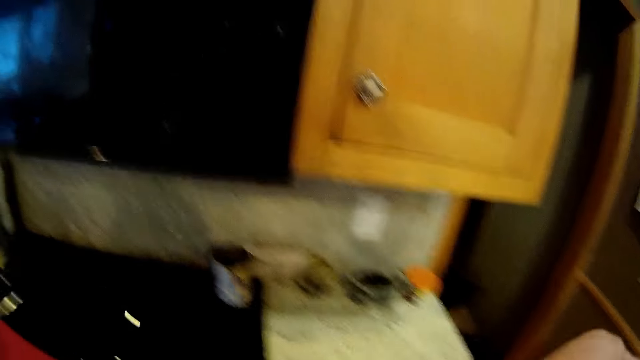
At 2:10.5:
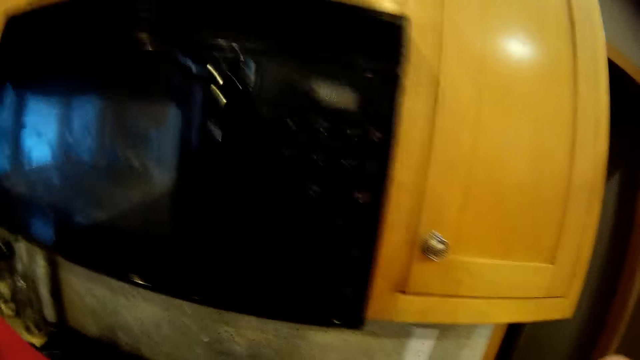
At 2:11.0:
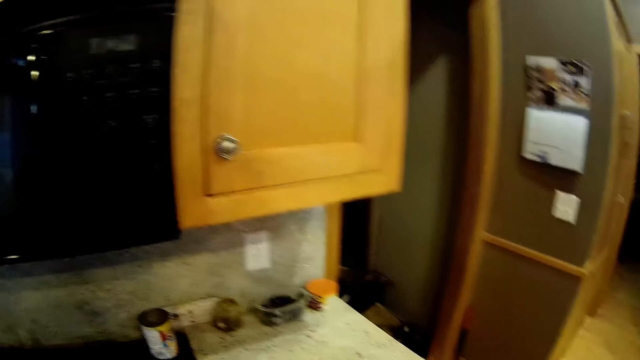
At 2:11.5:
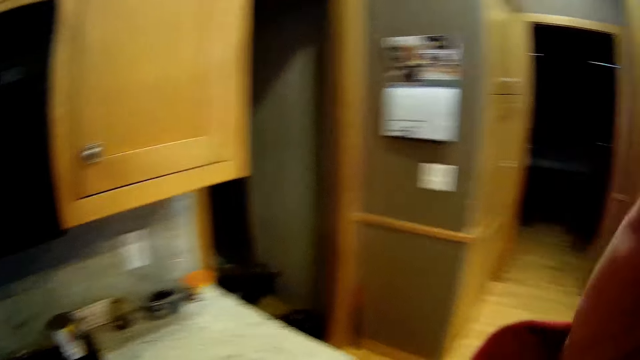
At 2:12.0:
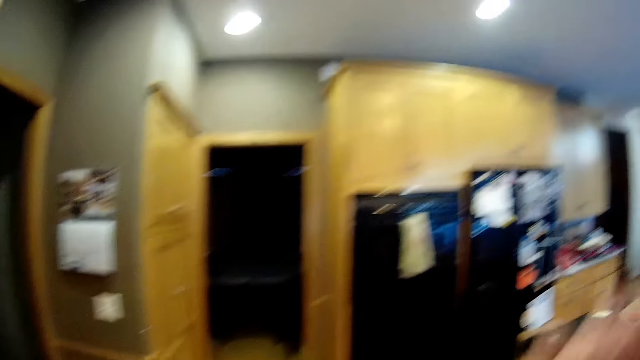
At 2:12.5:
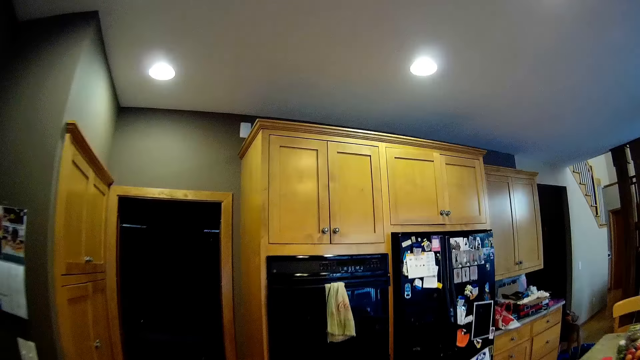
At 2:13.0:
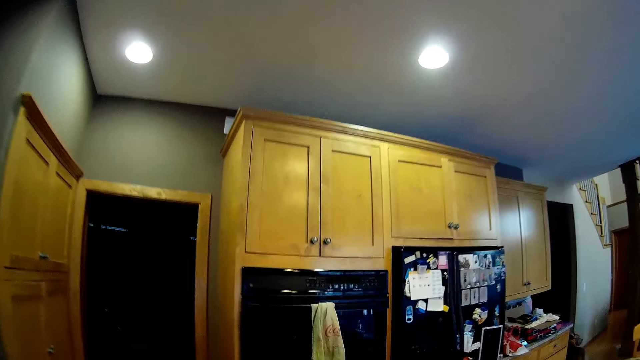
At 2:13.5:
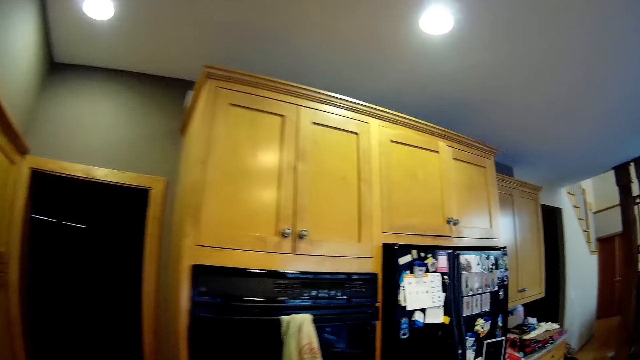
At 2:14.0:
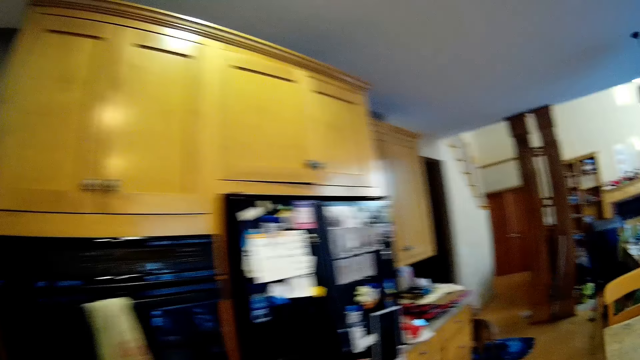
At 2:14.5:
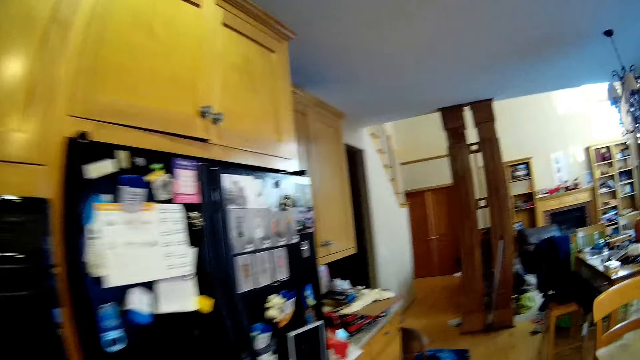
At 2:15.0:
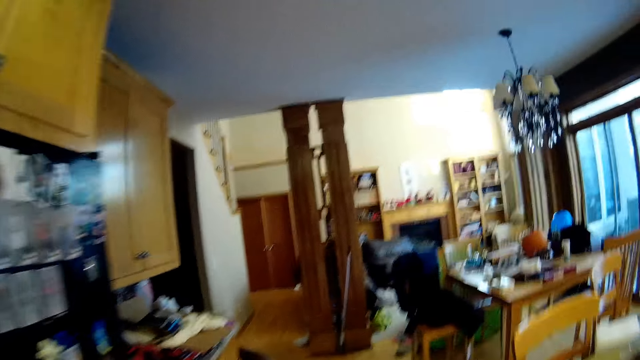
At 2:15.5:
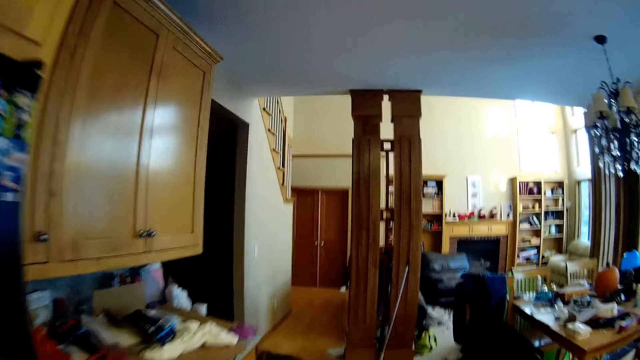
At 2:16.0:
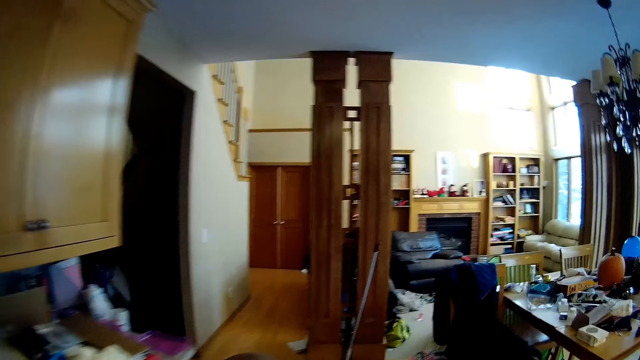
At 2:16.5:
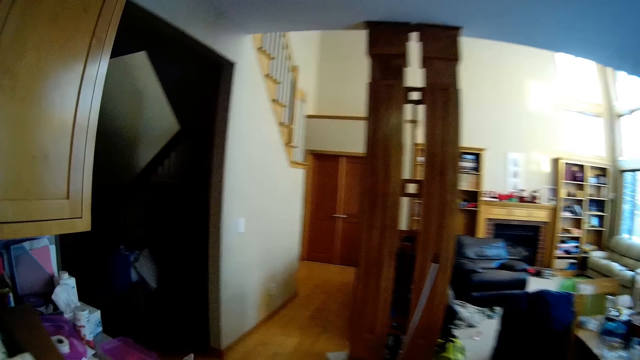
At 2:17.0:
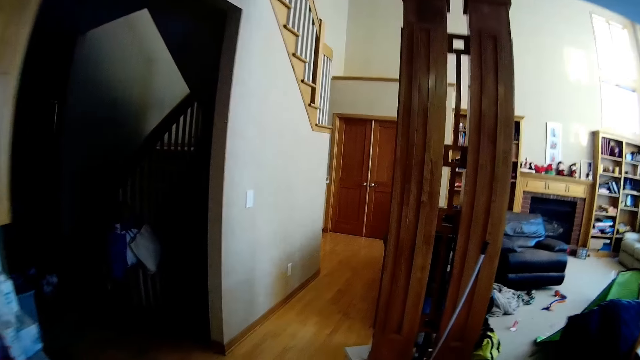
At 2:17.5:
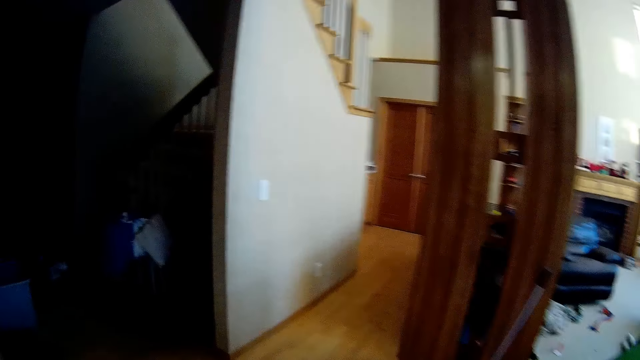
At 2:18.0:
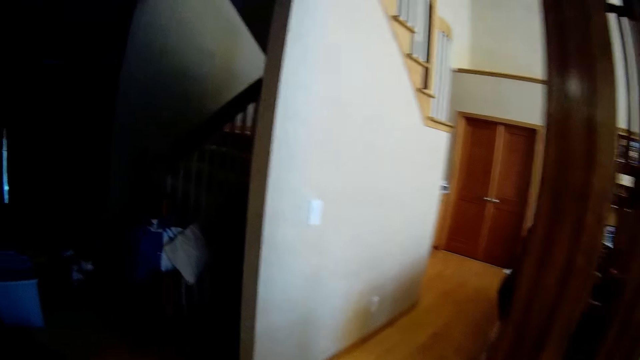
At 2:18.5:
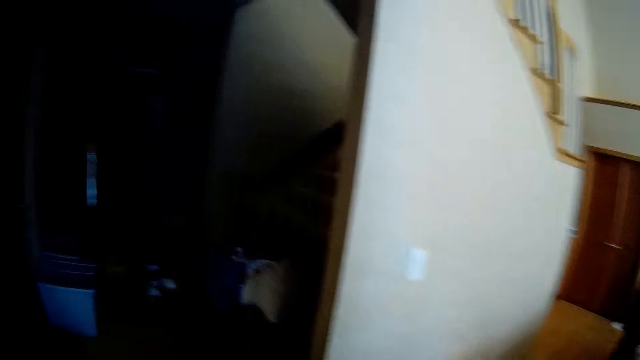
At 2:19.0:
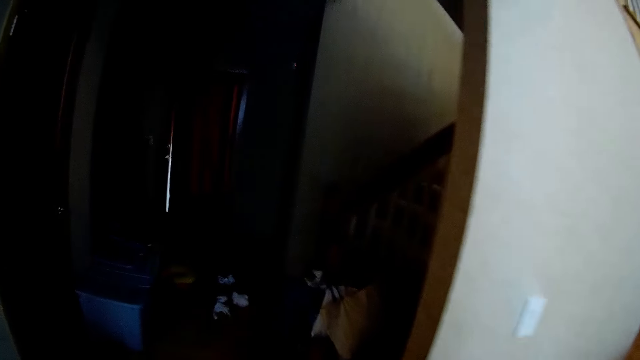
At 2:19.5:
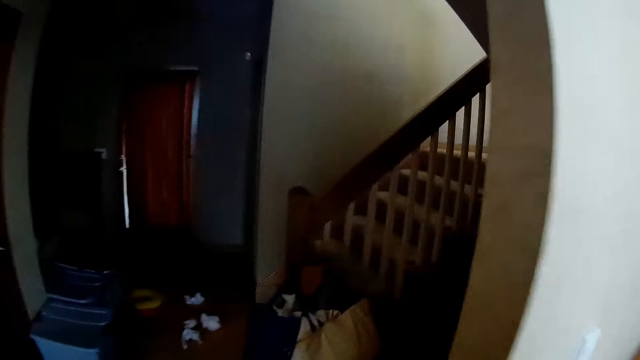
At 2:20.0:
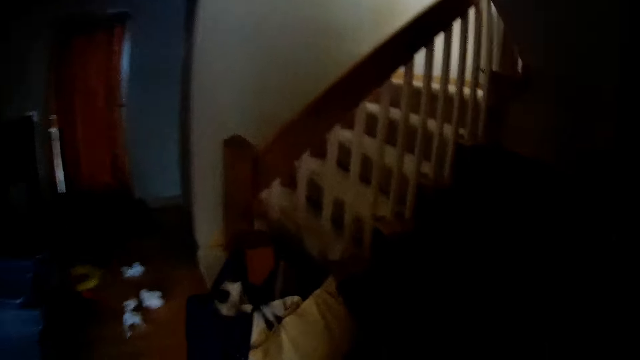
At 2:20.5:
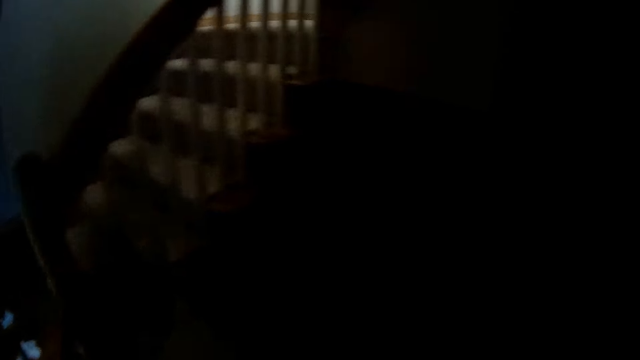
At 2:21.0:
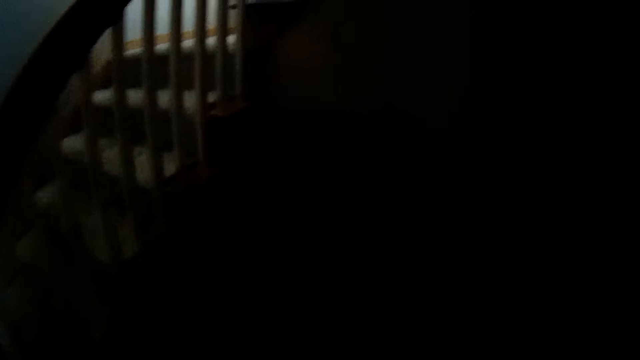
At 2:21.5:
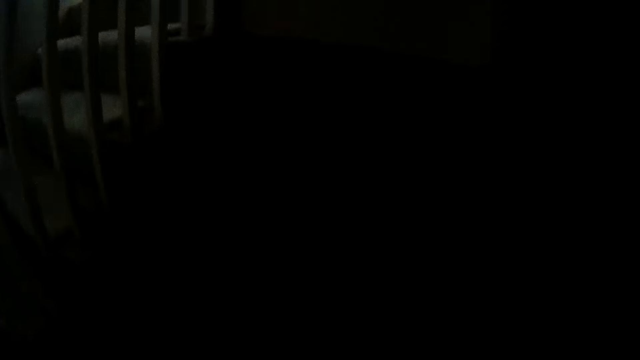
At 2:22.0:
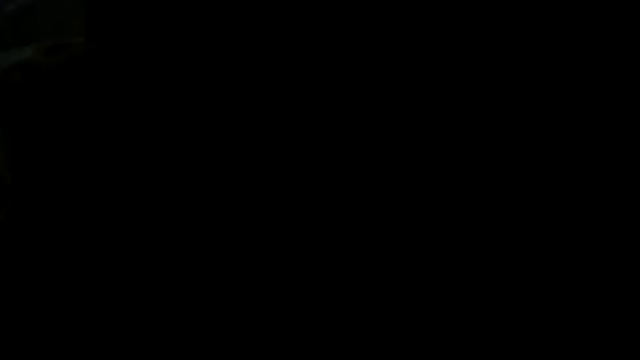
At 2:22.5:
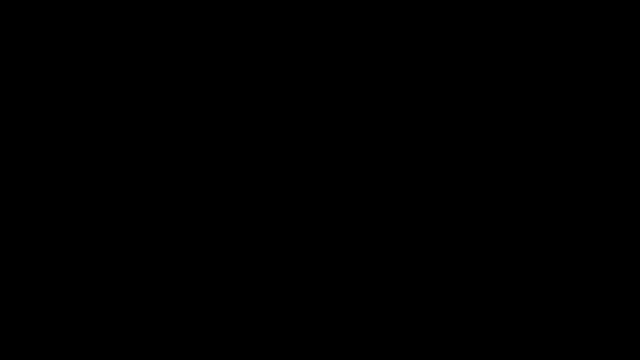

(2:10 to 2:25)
The camera wearer raises a hand. They put the spoons in the kitchen tablet stand. They move around the house. They walk out of the kitchen. They stand at the dark.

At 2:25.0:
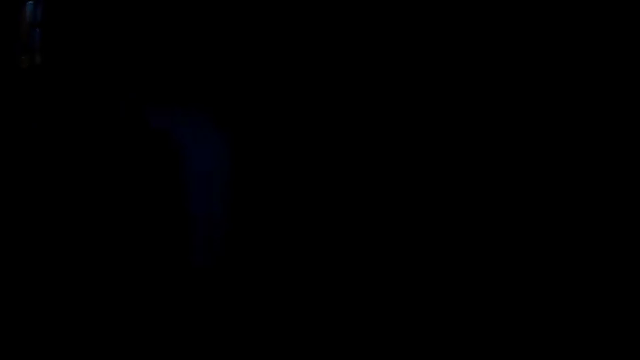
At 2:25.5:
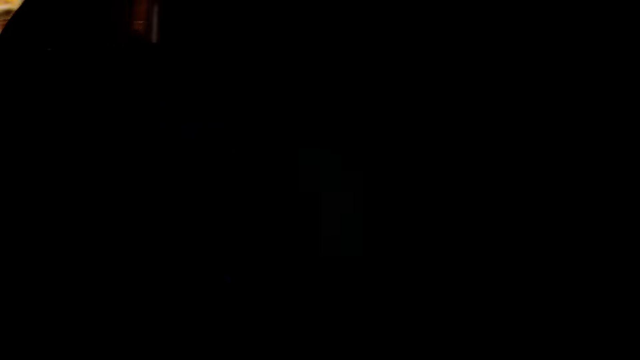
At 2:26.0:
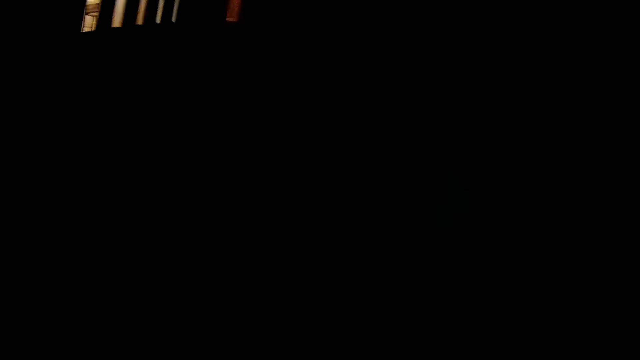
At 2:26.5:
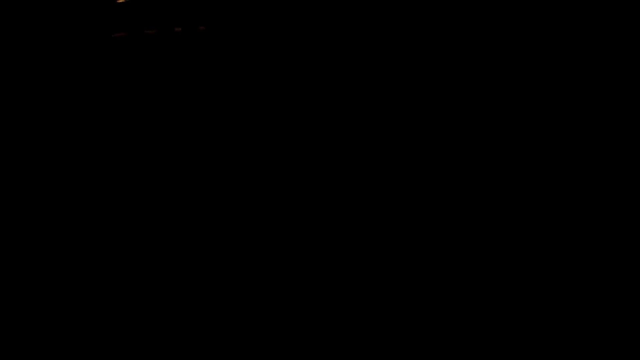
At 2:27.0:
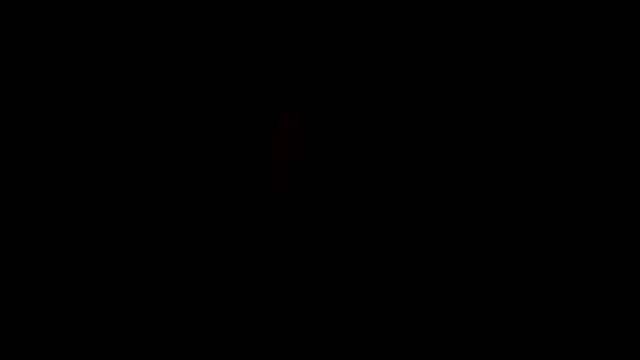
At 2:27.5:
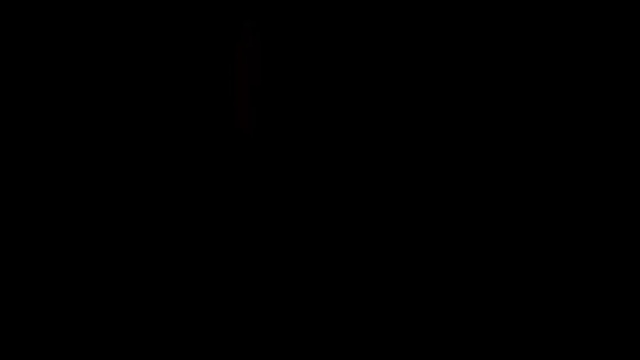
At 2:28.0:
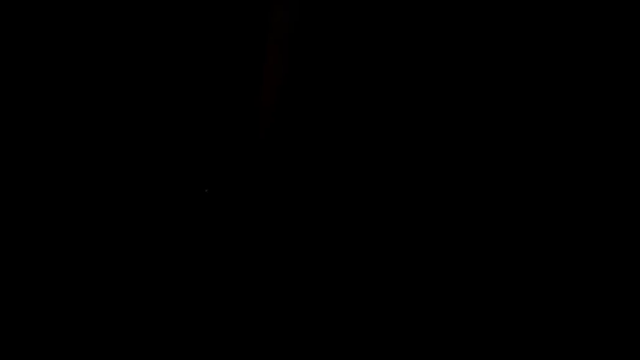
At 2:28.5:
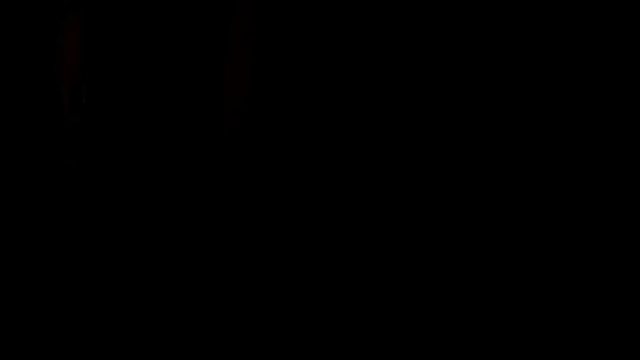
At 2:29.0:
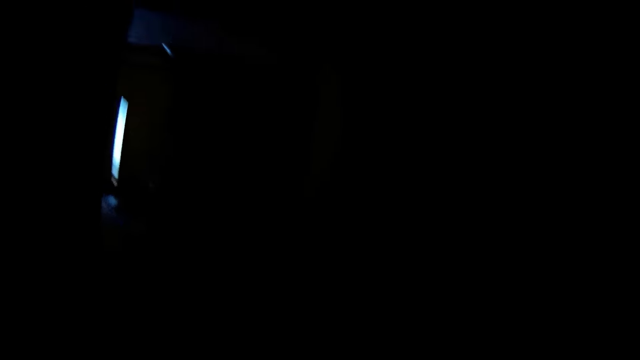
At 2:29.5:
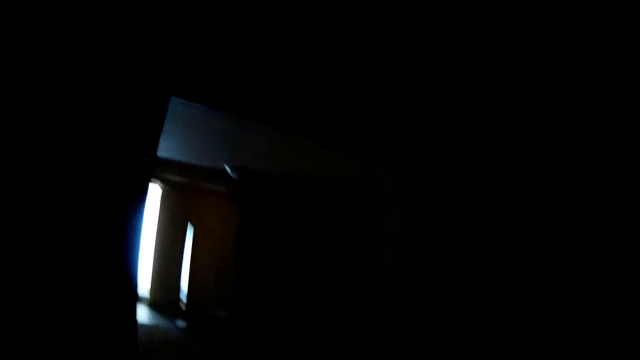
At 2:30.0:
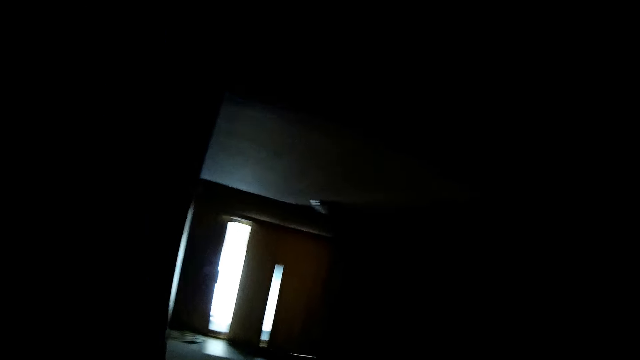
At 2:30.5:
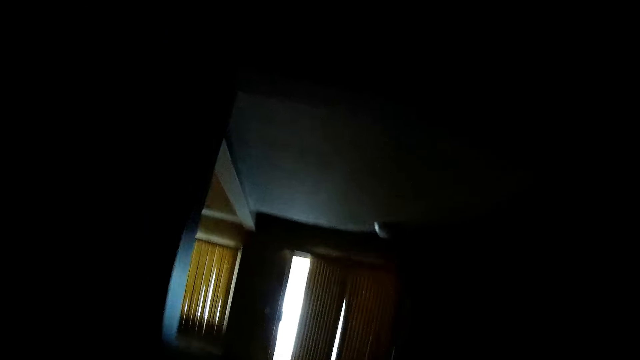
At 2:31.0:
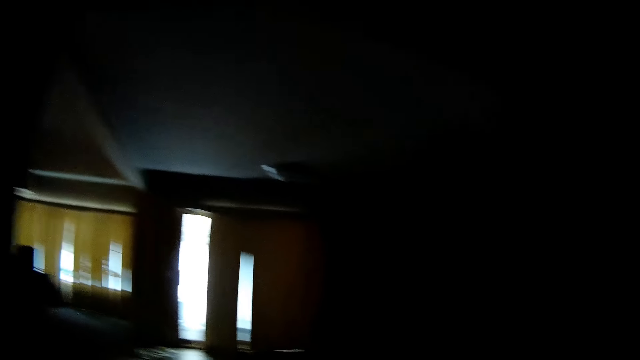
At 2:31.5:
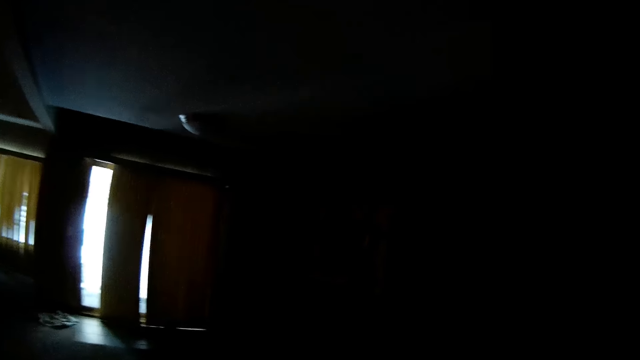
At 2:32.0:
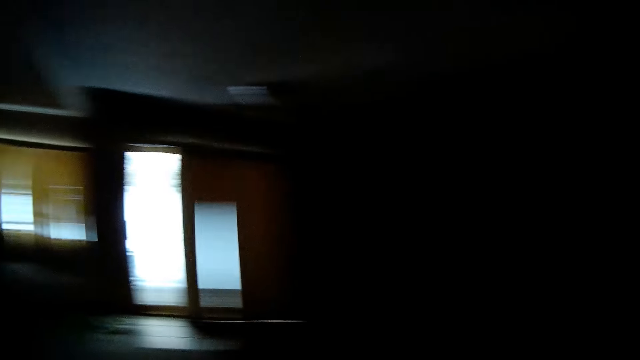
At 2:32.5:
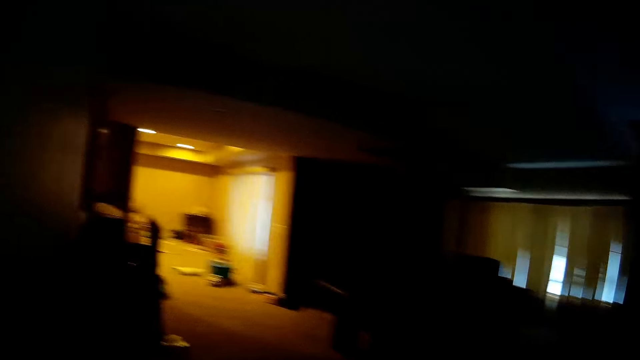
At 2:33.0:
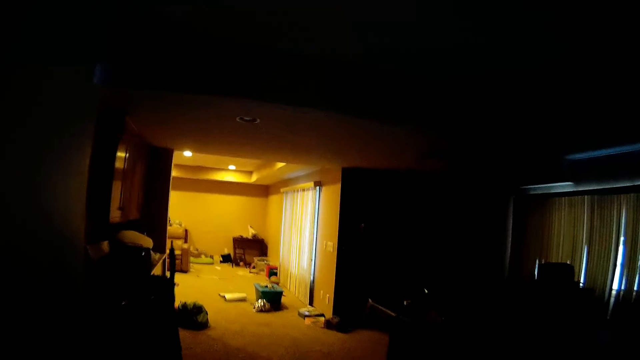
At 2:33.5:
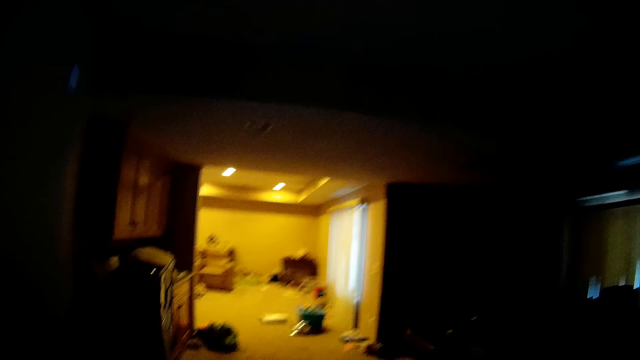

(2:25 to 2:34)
The camera wearer walks in the room.
